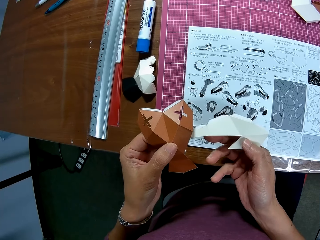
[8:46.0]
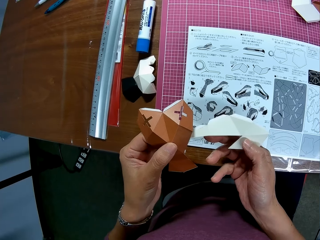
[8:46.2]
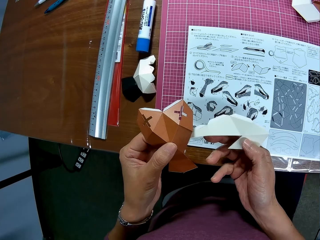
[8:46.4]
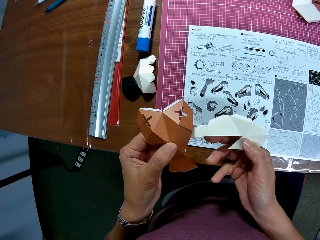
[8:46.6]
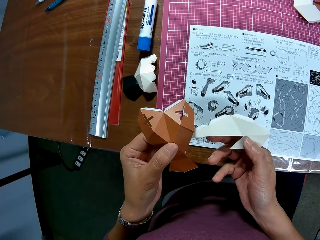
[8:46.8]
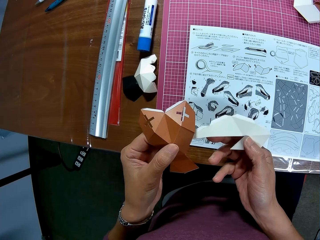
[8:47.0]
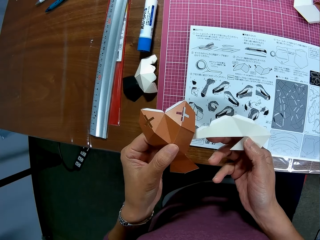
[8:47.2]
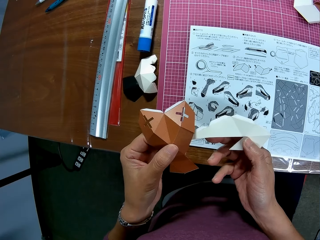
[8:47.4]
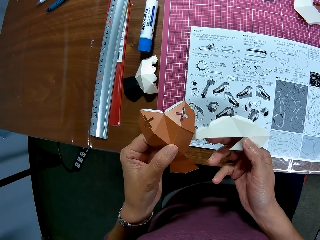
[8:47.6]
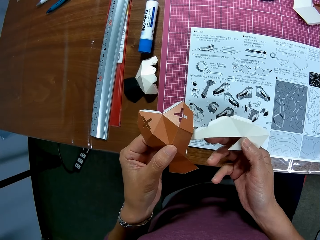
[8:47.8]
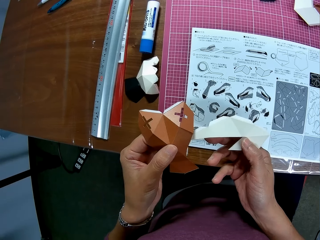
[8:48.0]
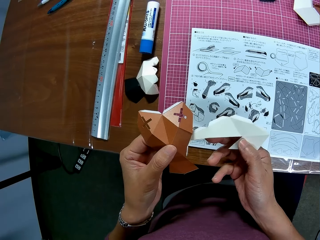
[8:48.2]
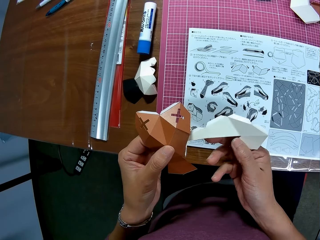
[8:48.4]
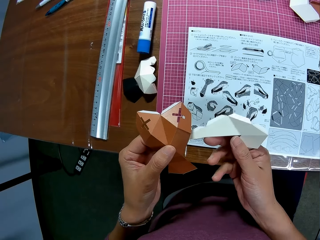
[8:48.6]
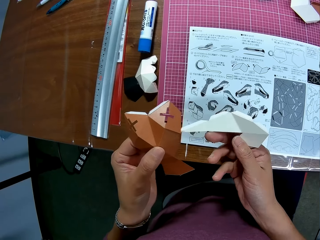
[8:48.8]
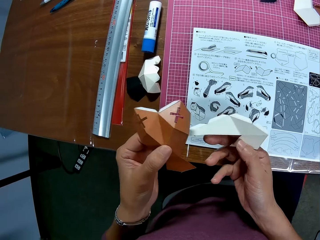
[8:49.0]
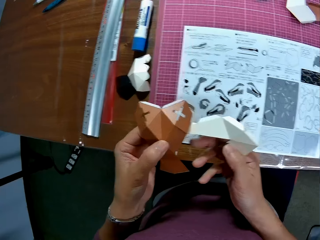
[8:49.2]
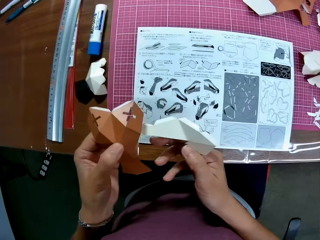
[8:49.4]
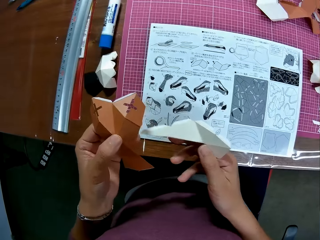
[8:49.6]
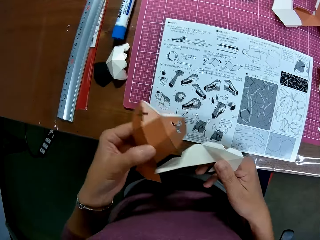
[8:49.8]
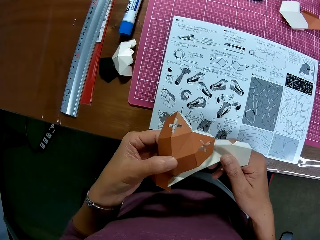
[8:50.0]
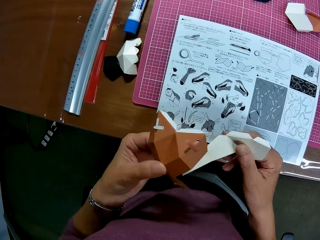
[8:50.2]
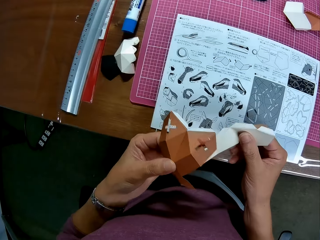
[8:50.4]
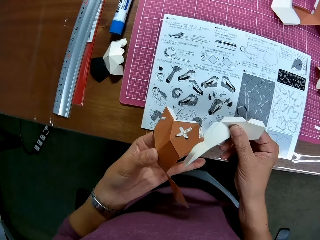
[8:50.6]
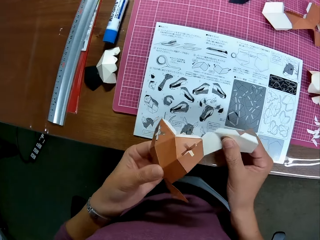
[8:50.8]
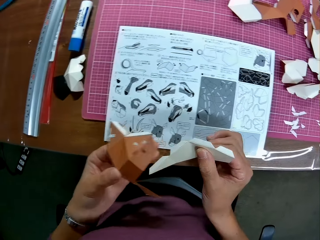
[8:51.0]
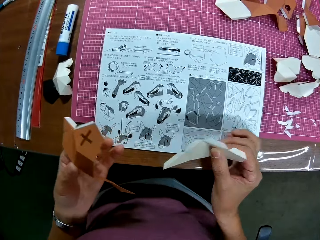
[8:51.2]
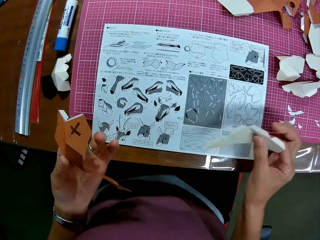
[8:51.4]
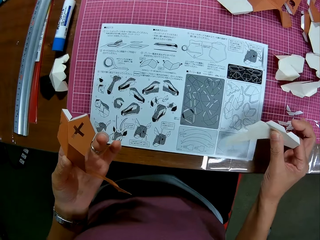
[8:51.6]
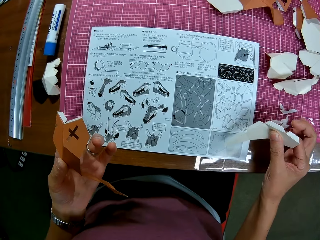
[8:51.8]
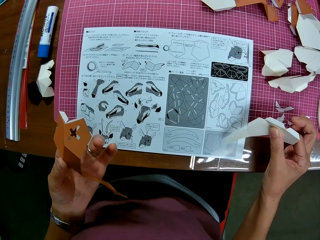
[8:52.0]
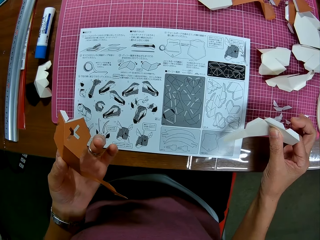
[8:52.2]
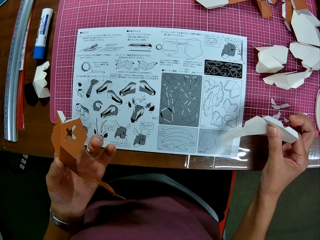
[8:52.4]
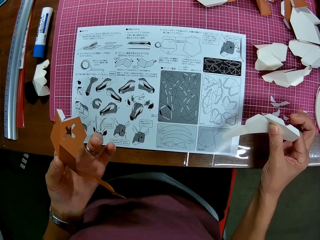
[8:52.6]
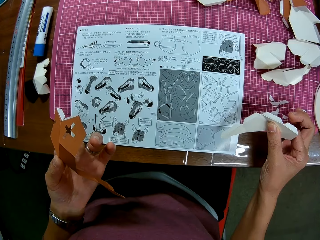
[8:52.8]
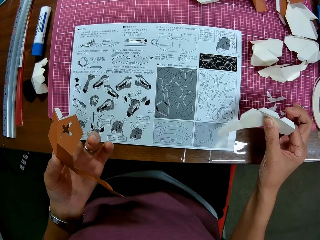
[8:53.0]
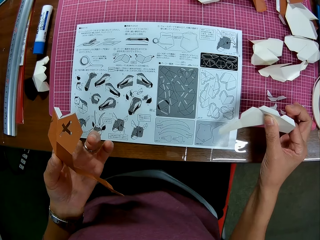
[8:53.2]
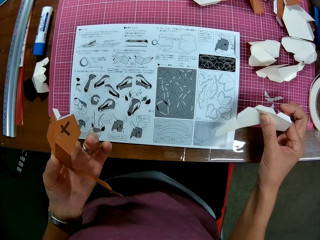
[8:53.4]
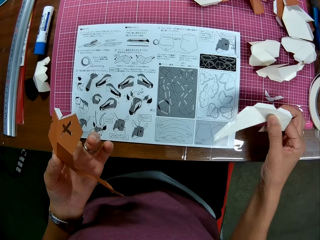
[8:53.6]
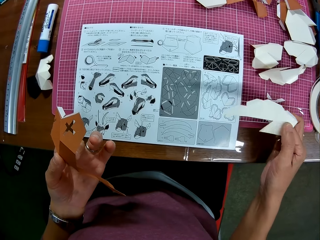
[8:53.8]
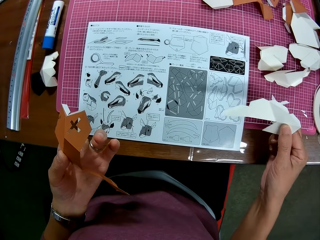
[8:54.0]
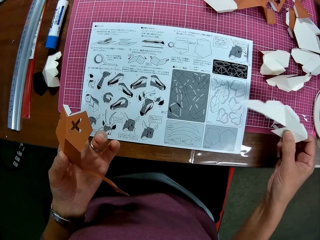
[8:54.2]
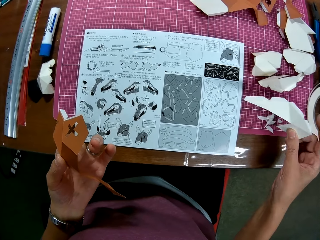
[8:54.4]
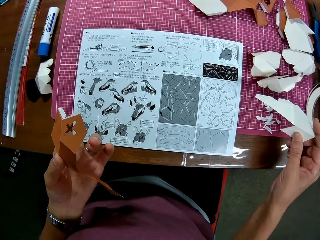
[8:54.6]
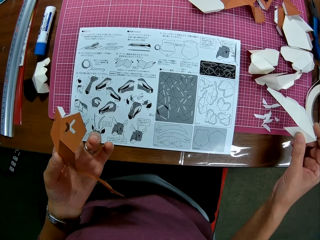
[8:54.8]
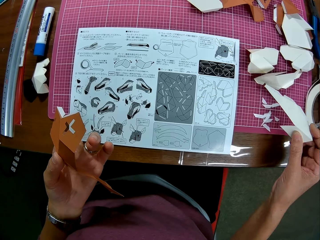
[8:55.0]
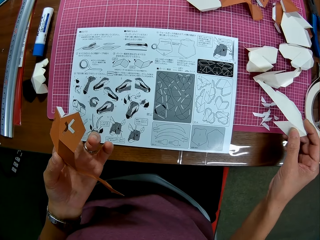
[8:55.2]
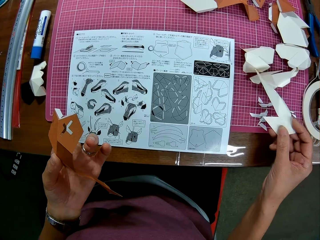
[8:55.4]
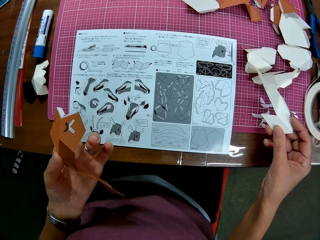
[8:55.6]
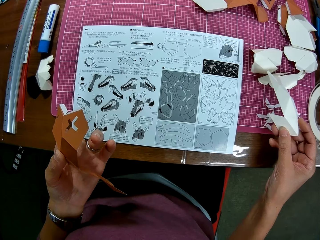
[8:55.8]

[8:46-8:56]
The camera wearer holds the crafting papers.

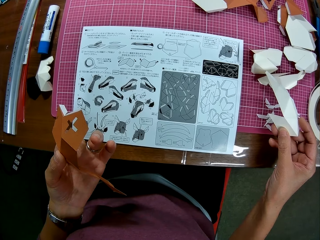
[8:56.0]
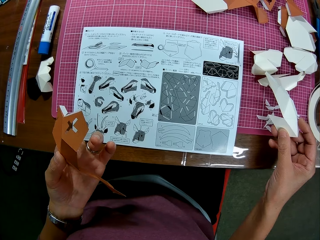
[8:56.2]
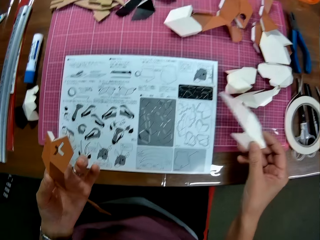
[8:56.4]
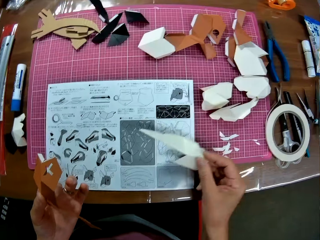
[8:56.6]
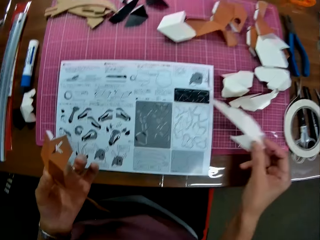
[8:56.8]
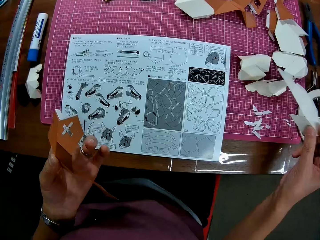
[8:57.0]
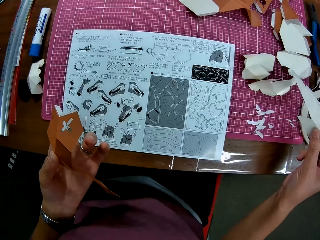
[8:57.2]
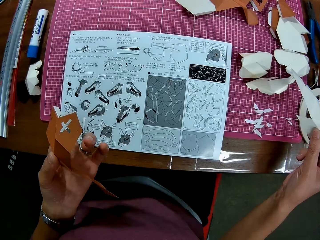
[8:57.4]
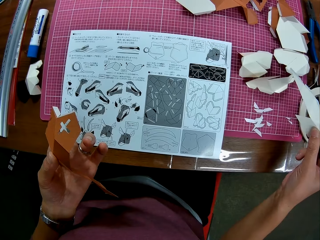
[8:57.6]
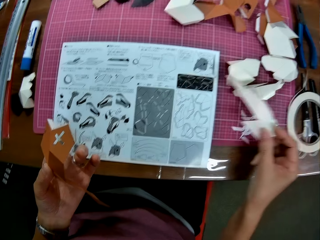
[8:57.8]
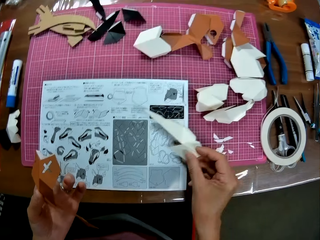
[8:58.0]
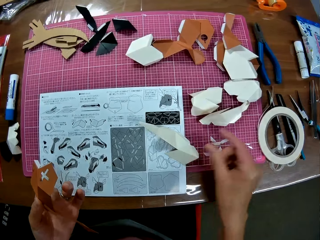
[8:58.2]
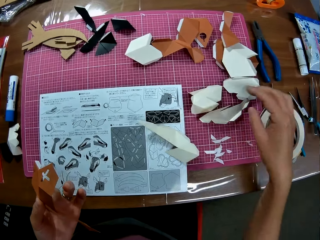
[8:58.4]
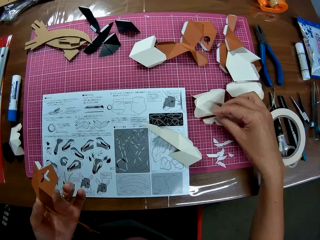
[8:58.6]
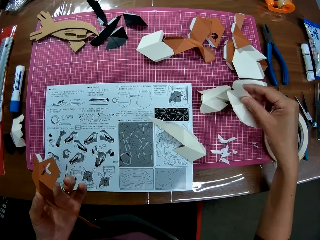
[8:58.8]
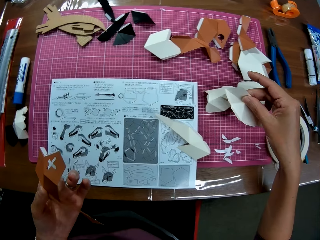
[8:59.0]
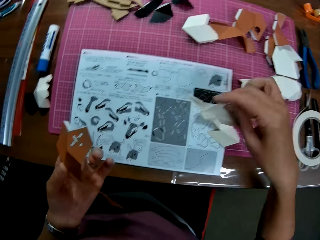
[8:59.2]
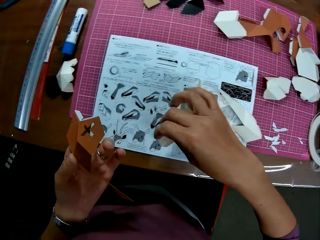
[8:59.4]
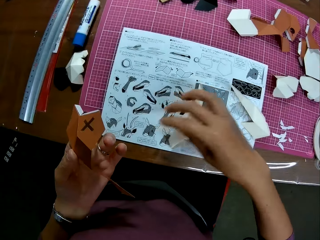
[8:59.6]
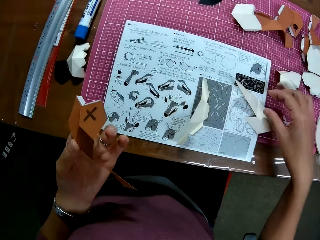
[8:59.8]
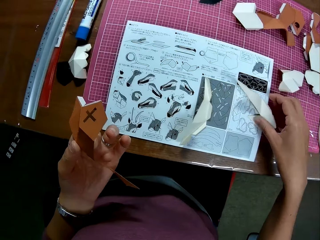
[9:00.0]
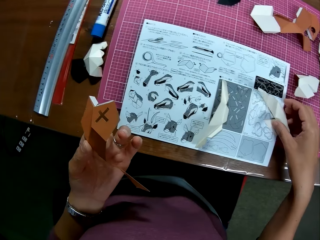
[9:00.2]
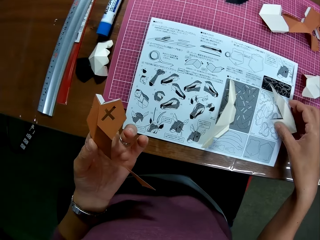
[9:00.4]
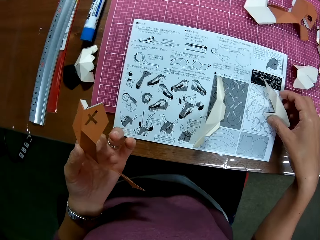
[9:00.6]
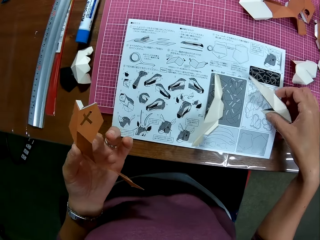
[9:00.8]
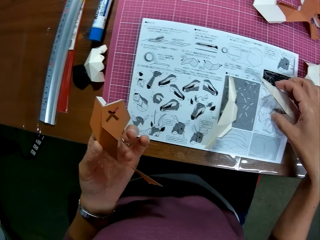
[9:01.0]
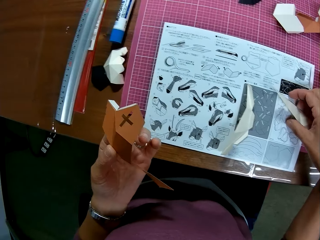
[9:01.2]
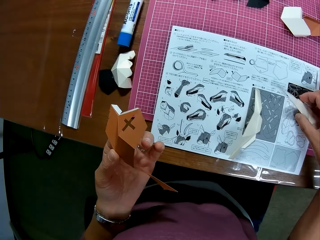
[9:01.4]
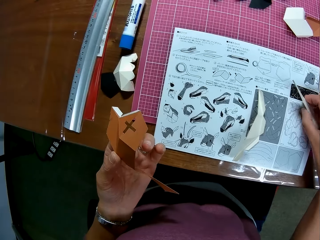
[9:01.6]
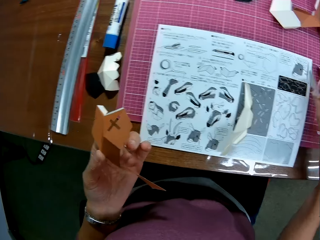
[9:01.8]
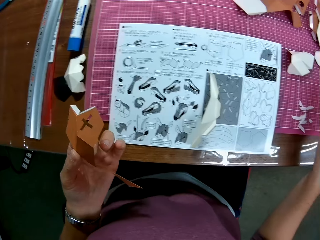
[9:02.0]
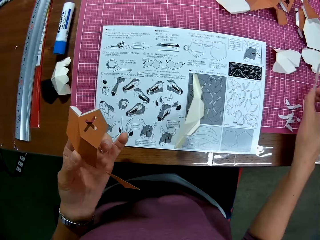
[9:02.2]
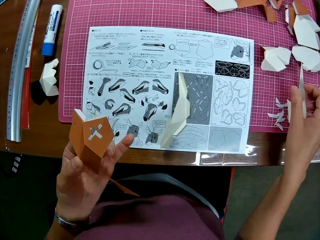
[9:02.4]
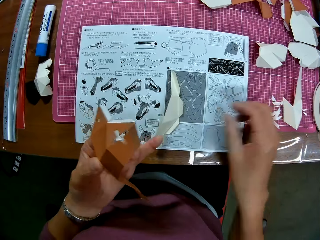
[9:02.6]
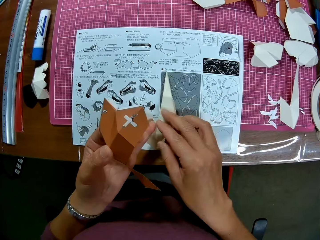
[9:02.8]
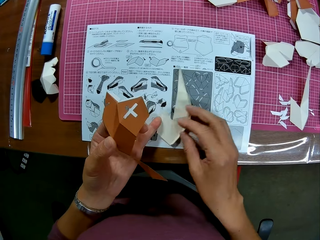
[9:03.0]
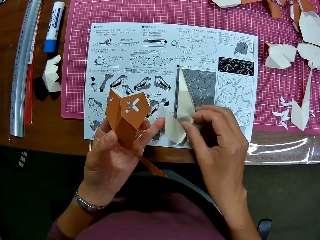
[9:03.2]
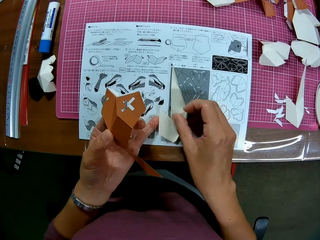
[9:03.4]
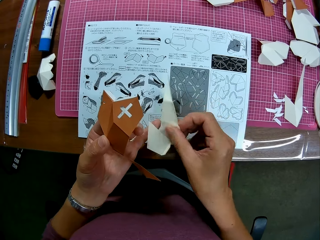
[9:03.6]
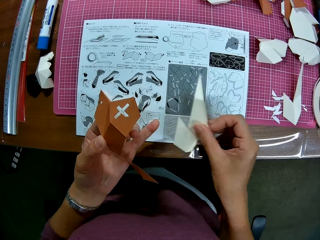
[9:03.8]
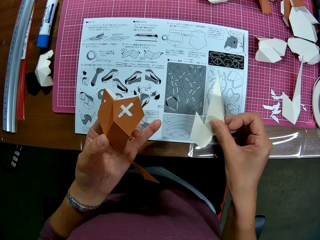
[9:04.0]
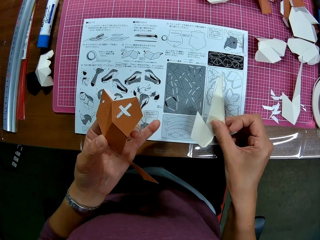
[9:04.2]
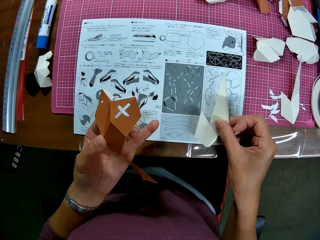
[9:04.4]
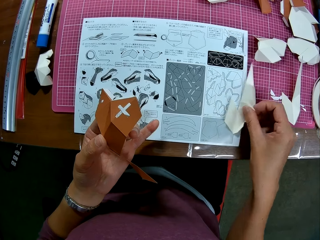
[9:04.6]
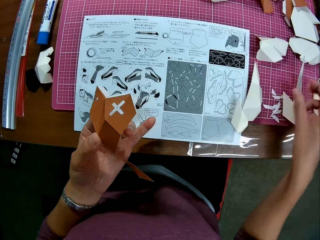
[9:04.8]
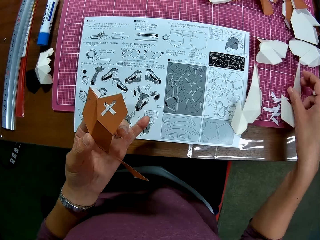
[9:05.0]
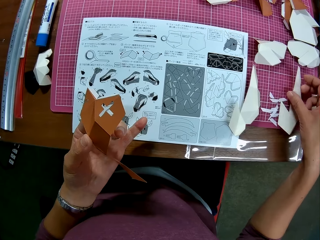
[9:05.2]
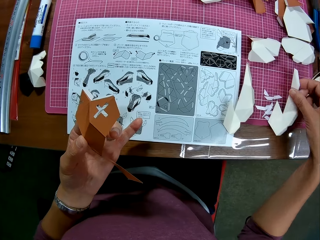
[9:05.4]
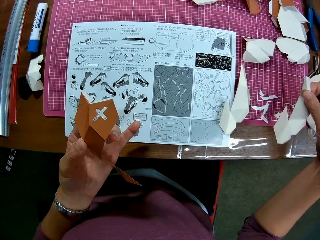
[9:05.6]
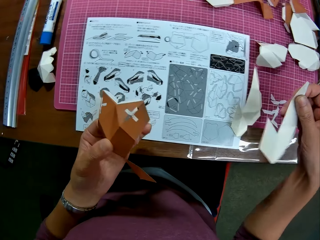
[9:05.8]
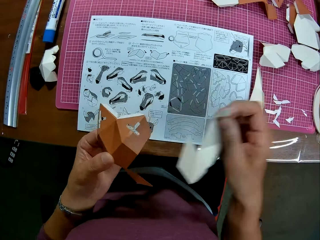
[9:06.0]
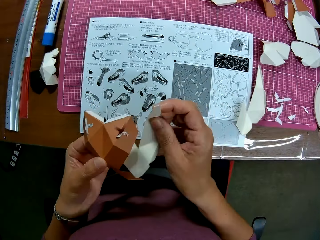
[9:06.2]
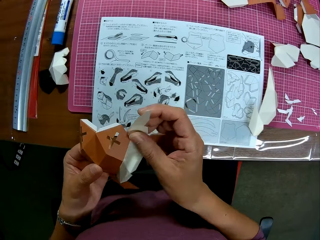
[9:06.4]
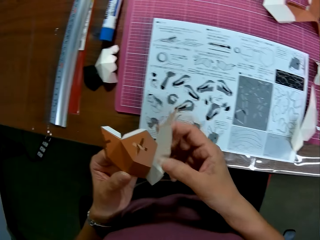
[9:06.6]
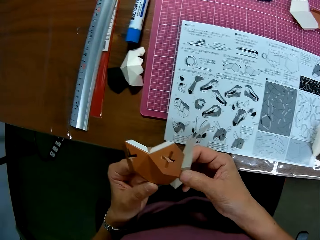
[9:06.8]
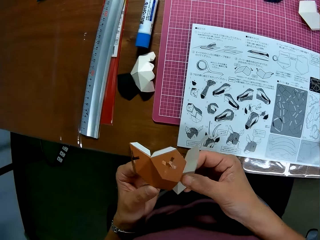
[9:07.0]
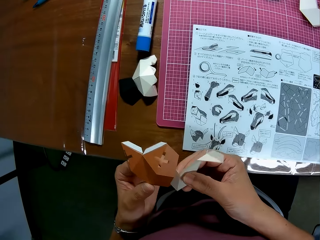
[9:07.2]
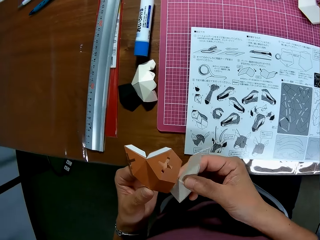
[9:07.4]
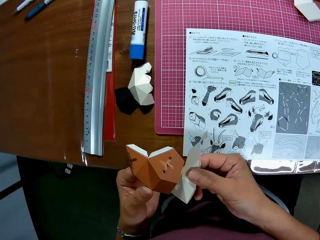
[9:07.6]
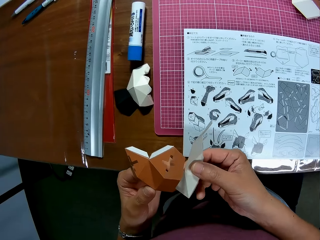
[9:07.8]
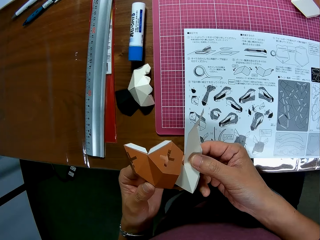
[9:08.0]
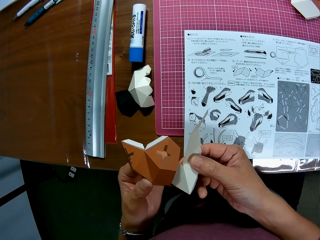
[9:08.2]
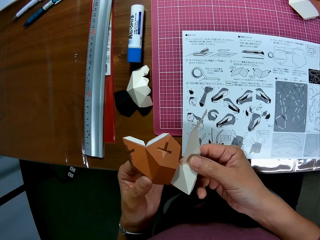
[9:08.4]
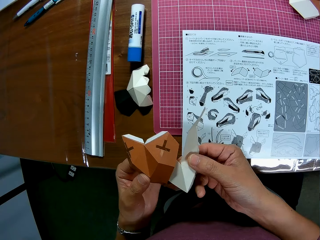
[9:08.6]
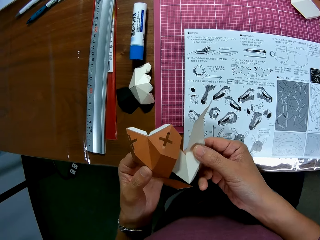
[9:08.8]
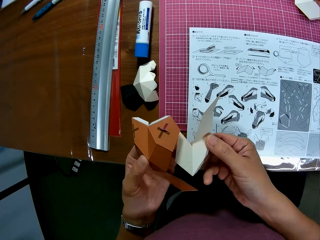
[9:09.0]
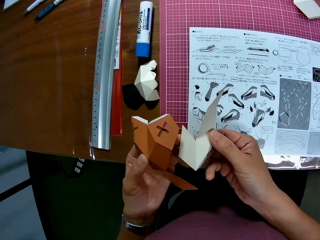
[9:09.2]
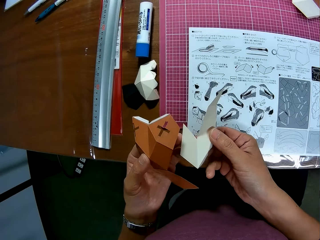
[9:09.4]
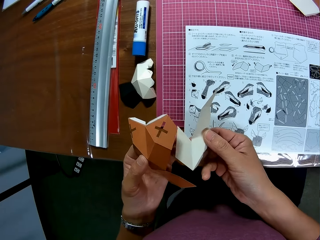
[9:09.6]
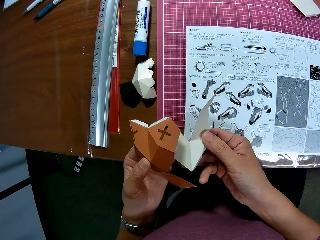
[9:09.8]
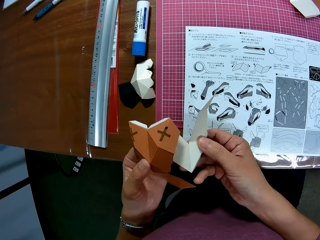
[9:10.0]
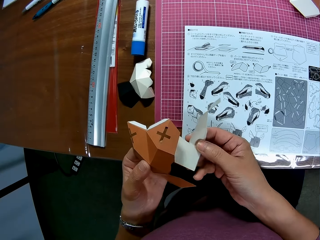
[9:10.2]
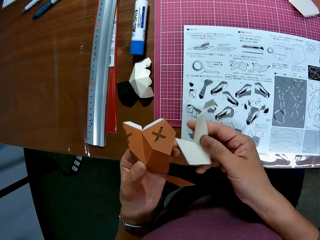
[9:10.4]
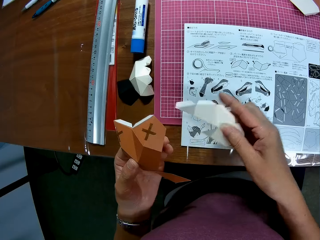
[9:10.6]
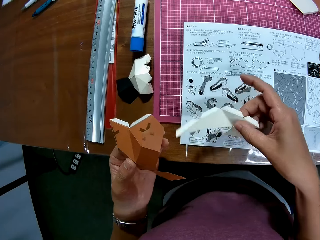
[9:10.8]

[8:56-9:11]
The camera wearer drops the paper craft or crafting papers on the table. He picks up the paper craft on the table. He drops the paper craft on the table. He picks up the crafting paper on the table. He moves the paper craft on the table. He drops the crafting papers on the table. He moves the paper craft on the table. He picks up the crafting paper on the table. He drops the crafting papers on the table. He picks up the paper craft on the table. He arranges the paper crafts in his hand.
